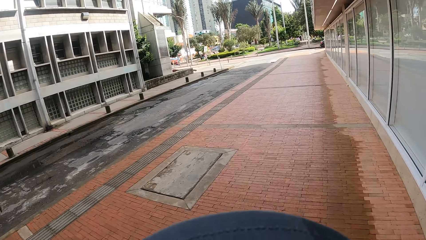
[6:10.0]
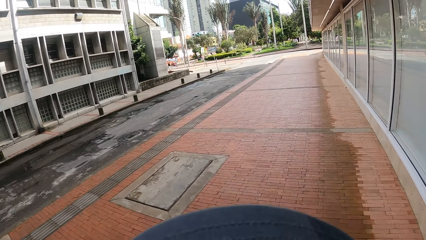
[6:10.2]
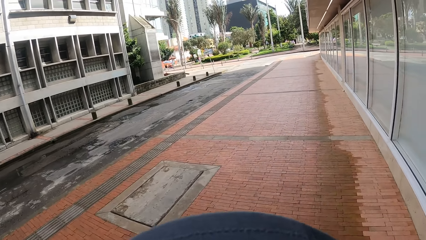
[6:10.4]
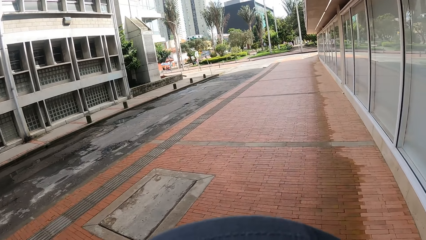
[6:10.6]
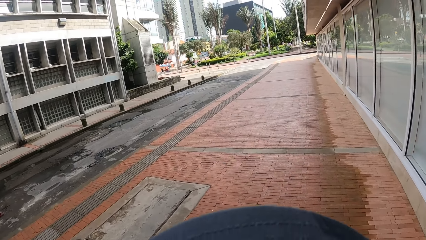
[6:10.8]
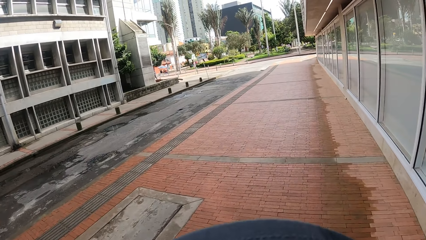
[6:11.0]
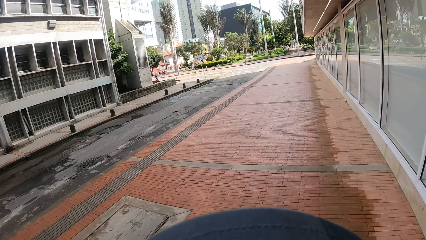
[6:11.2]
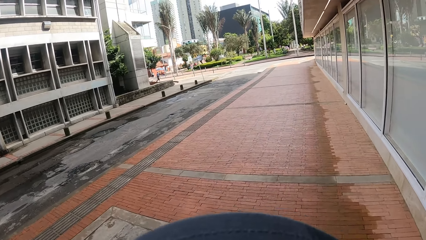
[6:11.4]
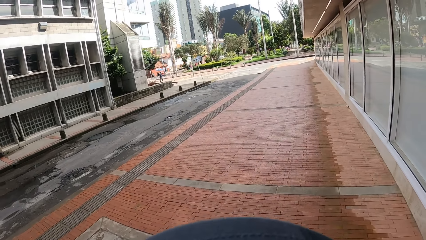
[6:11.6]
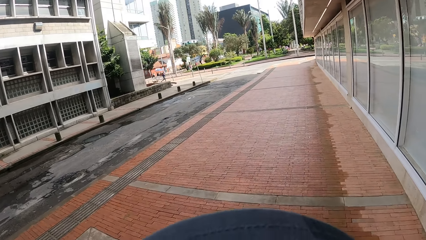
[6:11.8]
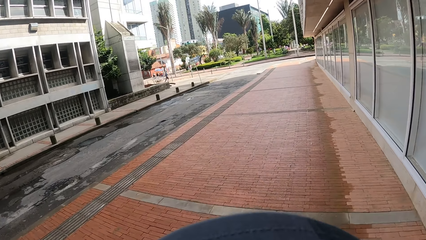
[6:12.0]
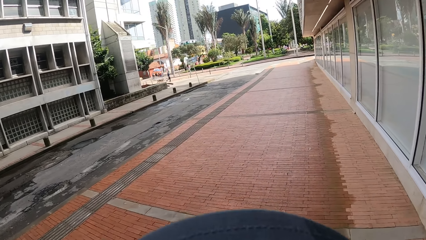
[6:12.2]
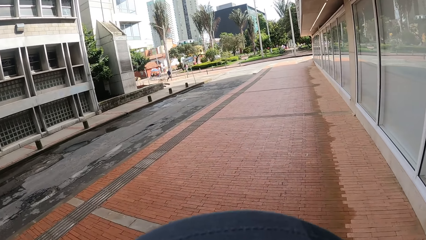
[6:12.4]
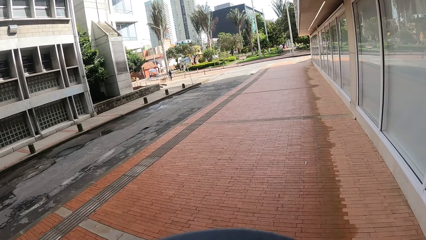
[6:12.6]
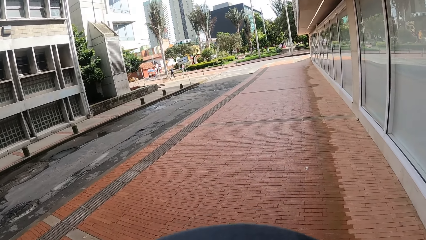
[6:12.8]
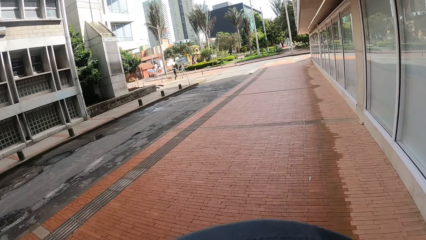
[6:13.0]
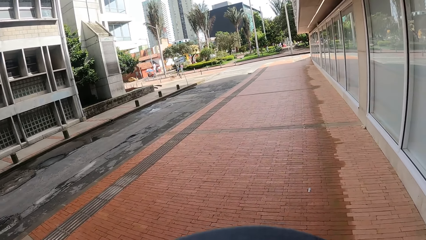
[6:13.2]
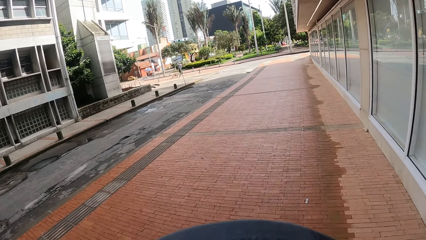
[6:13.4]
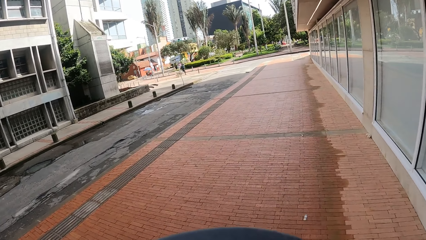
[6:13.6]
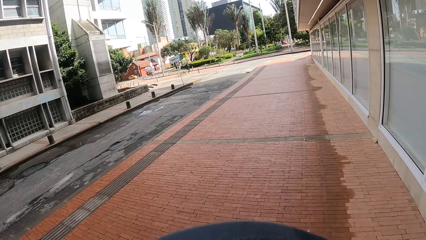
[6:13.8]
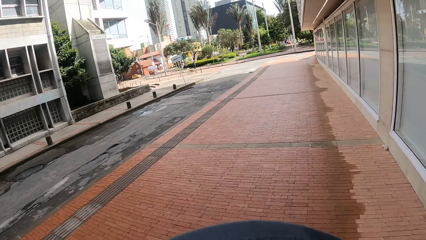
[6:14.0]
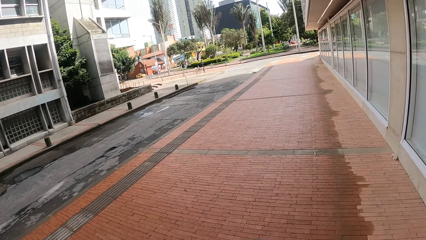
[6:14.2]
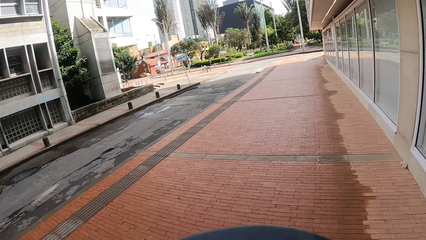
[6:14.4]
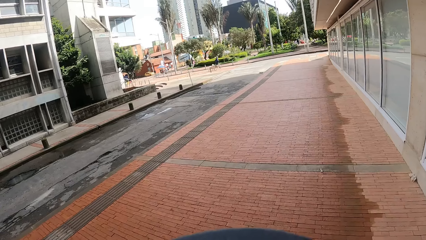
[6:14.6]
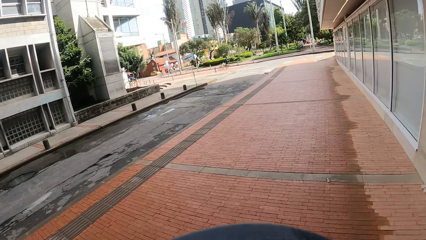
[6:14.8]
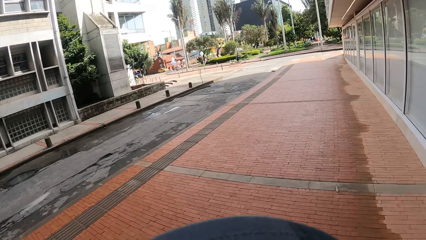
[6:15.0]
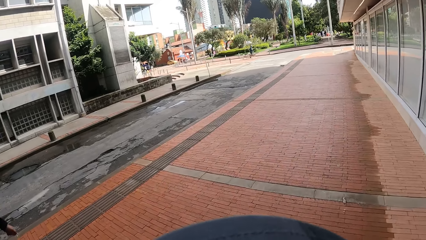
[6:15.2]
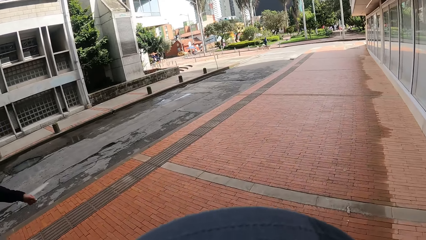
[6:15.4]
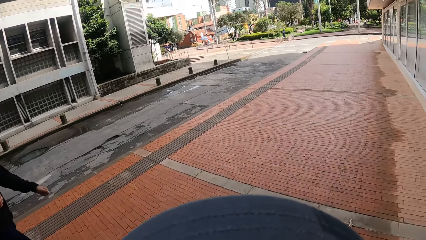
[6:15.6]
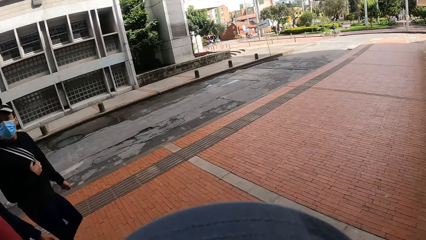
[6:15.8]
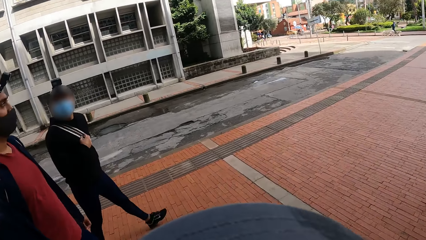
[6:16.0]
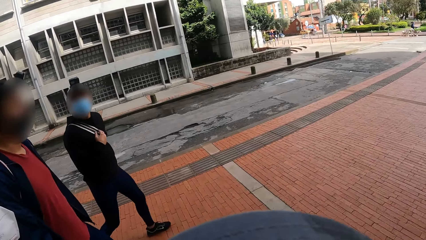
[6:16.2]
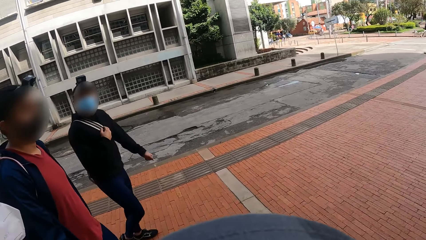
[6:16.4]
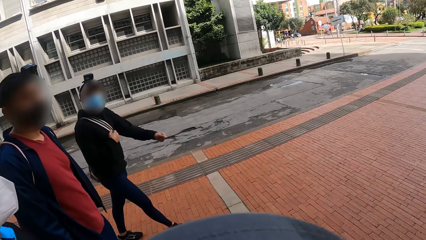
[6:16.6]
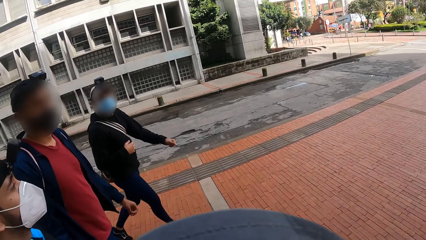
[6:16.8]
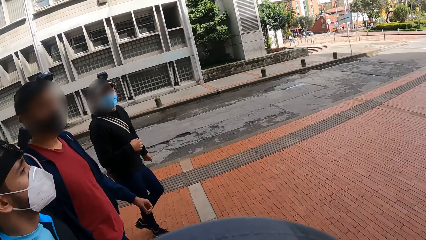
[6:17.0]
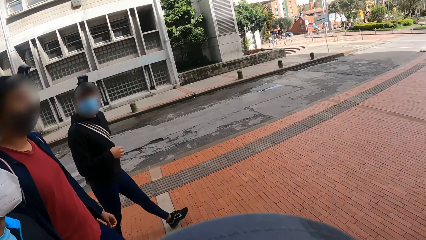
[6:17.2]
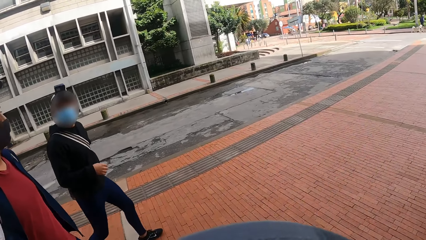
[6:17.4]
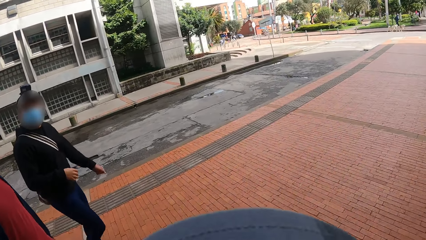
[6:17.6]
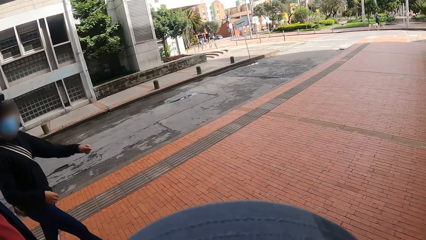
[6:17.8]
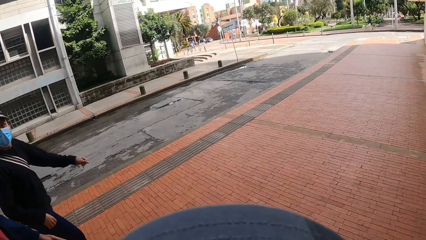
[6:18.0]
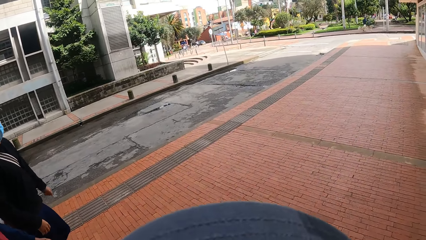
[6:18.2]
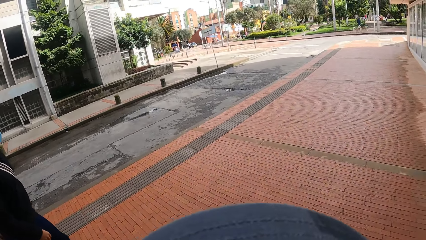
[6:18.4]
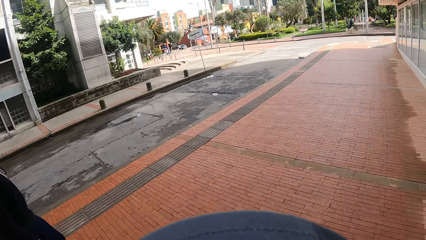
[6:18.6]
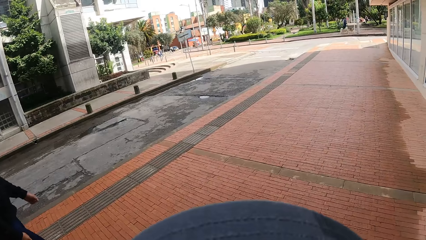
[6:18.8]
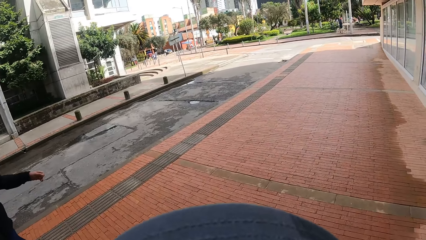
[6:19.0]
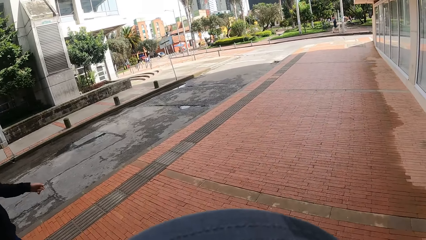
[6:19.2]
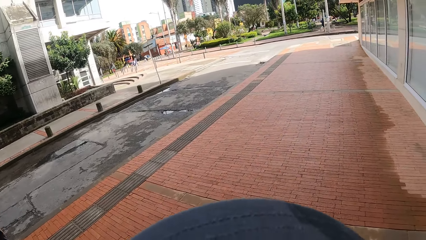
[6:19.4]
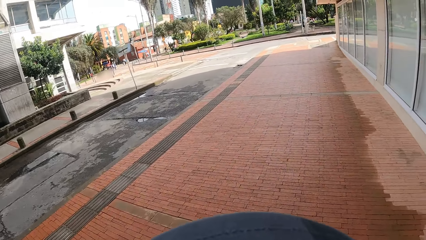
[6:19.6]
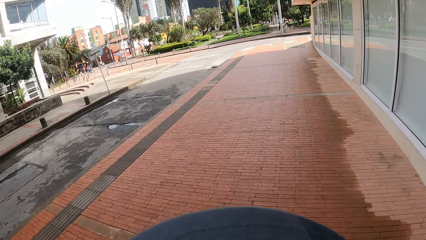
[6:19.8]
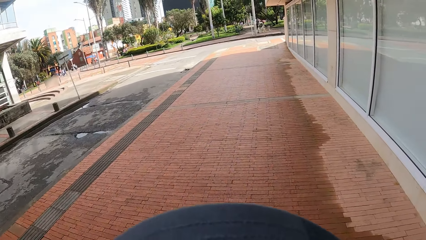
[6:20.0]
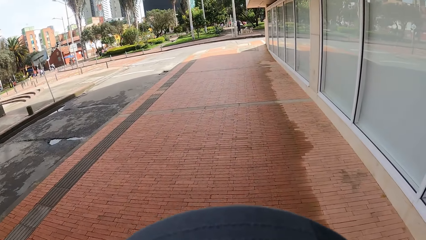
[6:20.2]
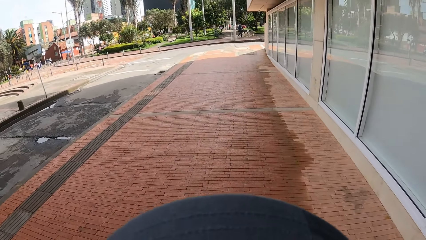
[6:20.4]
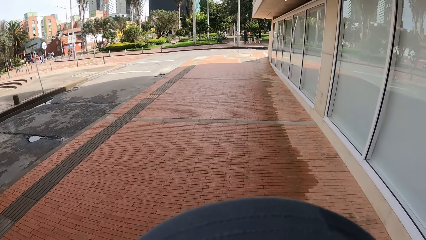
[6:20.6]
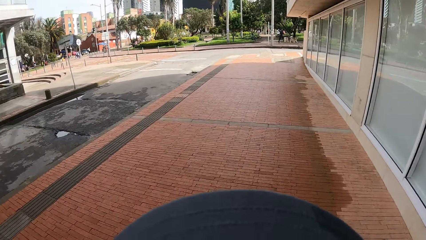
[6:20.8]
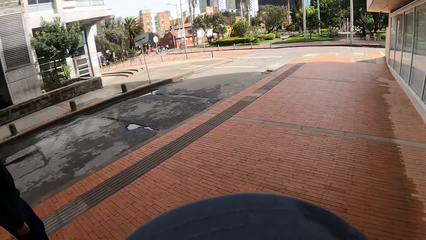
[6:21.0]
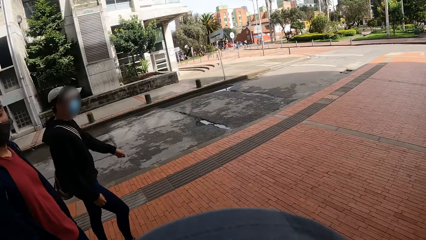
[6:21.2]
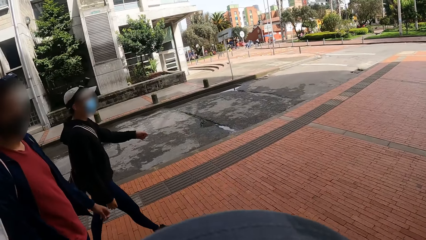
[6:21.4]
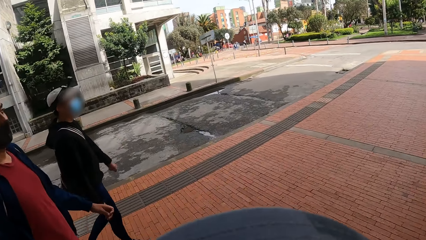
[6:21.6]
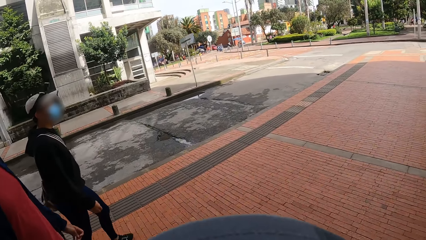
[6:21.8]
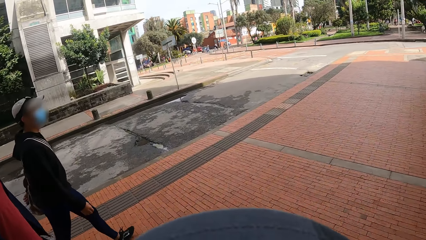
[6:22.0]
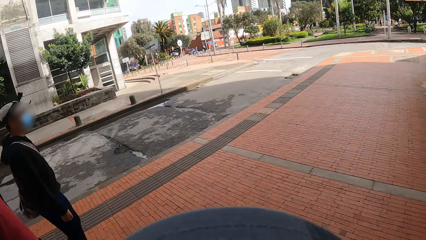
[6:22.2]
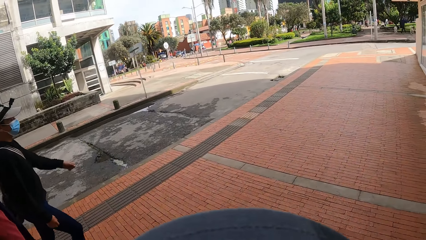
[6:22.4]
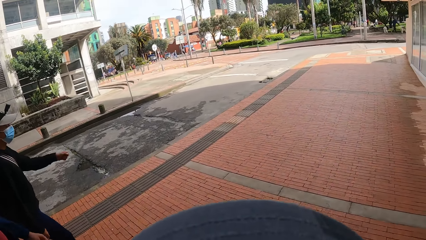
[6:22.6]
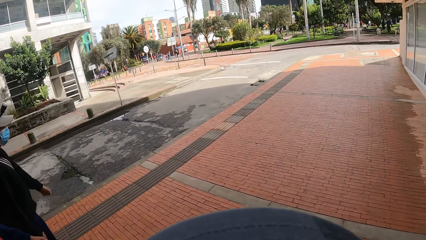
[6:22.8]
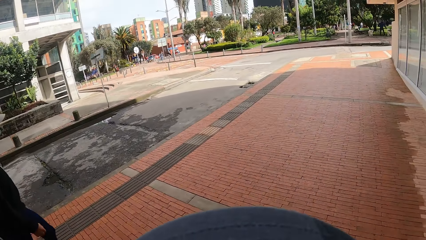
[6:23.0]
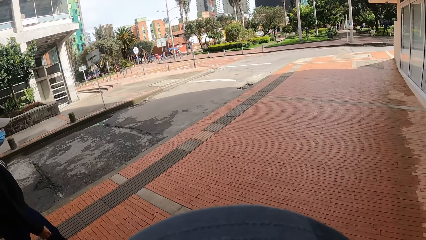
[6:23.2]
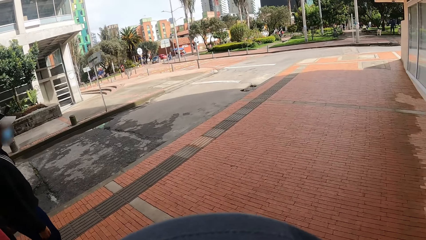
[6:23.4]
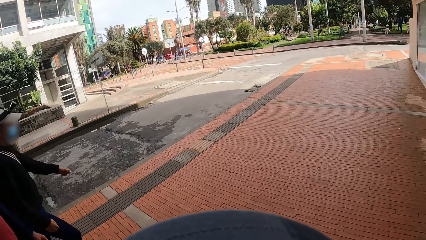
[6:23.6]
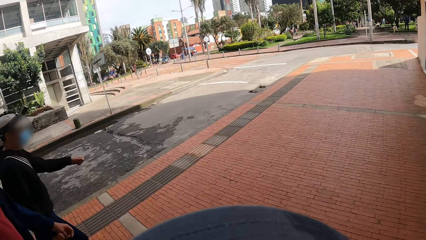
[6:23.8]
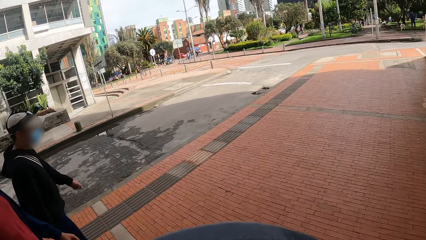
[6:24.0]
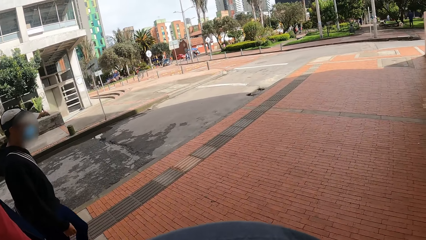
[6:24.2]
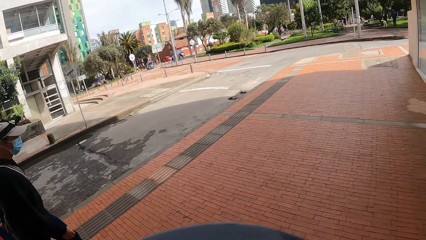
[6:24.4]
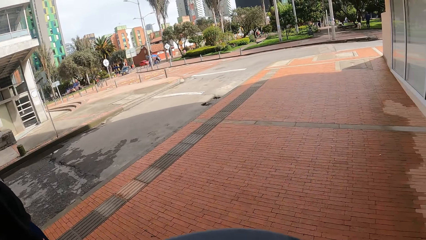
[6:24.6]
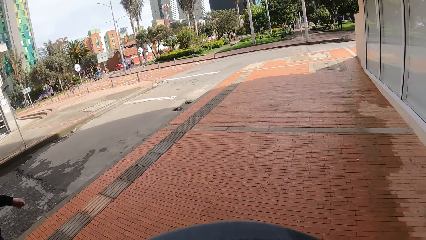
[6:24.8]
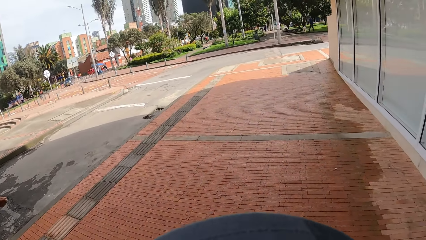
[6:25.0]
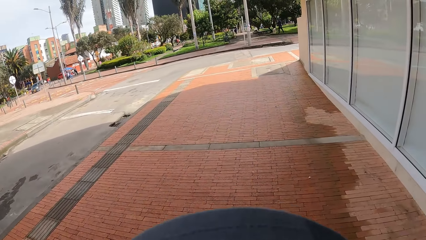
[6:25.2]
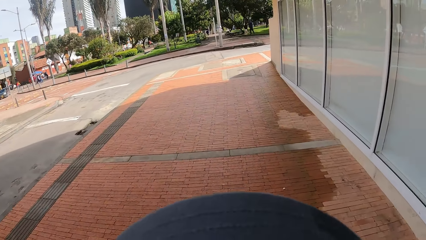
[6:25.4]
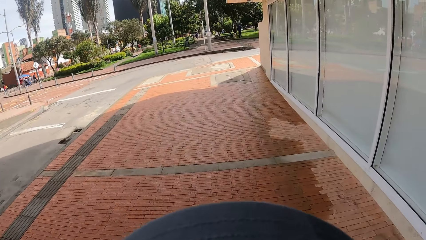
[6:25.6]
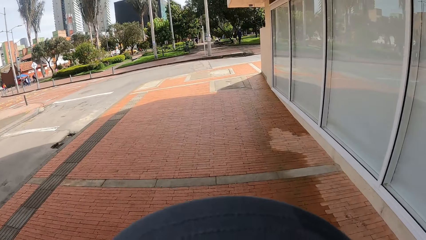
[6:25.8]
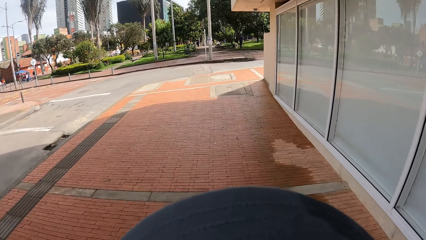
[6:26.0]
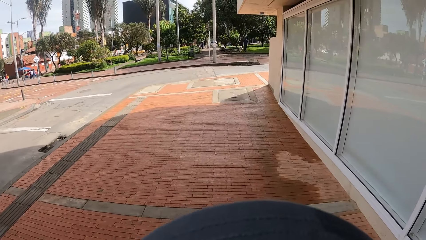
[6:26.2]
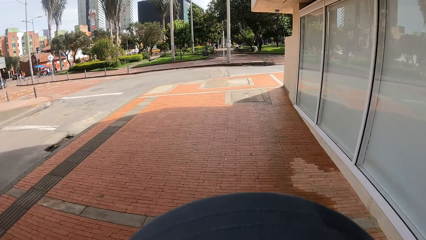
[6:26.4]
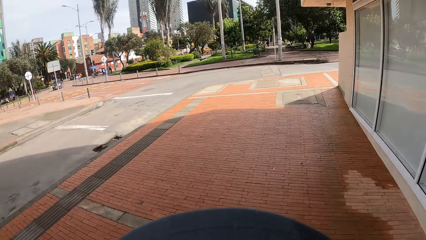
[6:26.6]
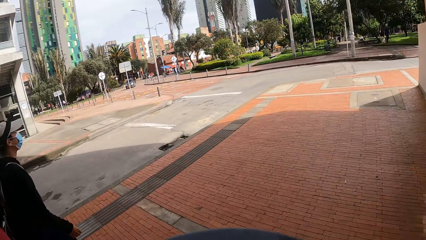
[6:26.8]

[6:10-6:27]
The camera wearer looks at the colleagues.
